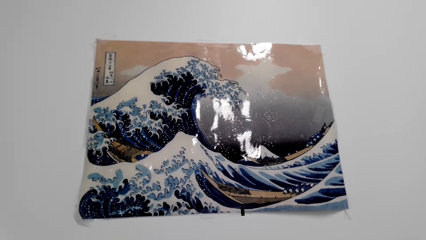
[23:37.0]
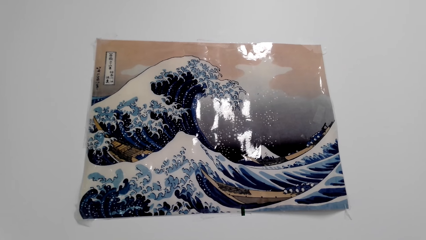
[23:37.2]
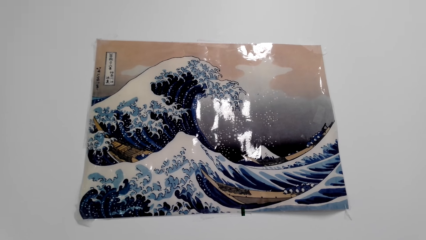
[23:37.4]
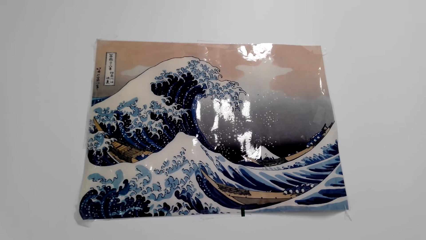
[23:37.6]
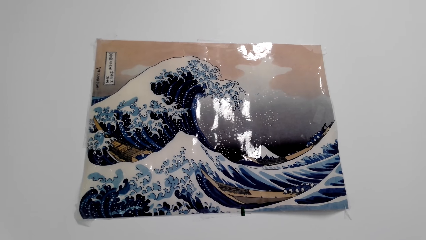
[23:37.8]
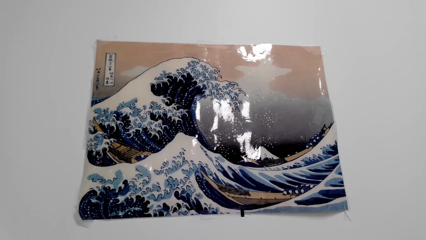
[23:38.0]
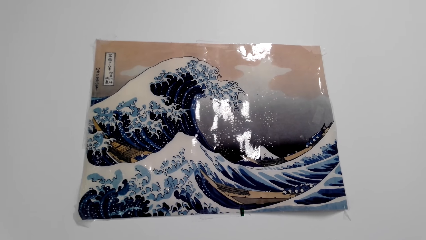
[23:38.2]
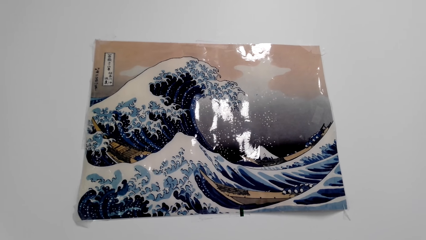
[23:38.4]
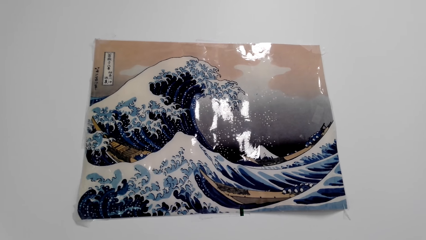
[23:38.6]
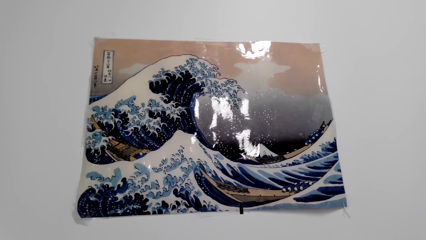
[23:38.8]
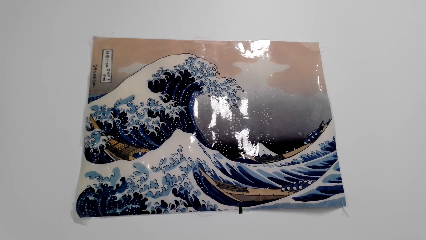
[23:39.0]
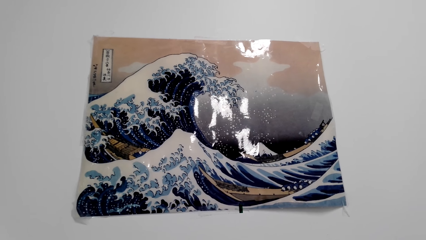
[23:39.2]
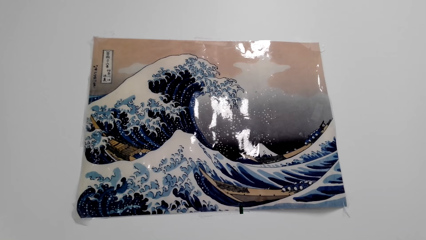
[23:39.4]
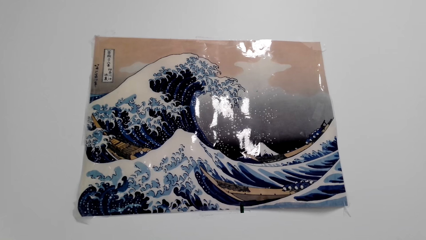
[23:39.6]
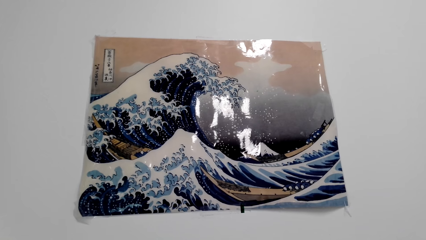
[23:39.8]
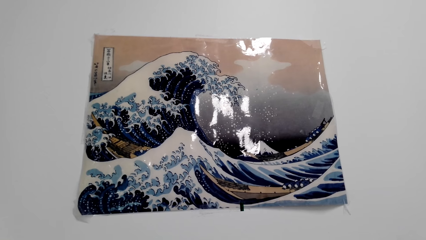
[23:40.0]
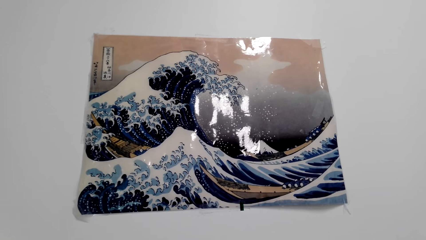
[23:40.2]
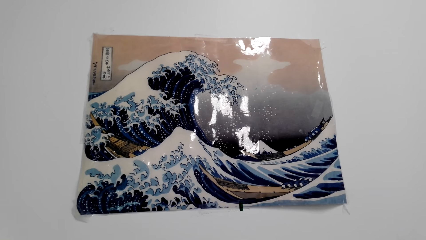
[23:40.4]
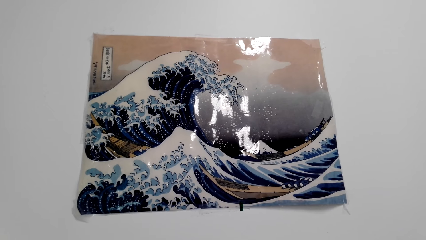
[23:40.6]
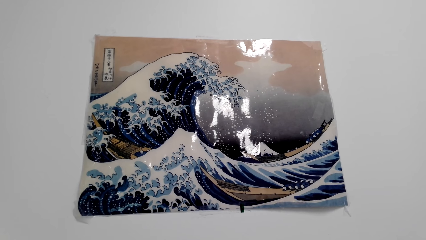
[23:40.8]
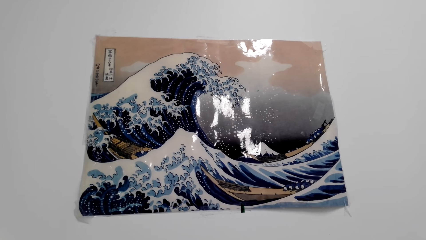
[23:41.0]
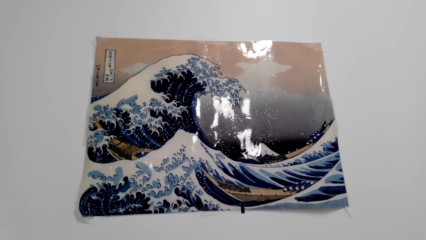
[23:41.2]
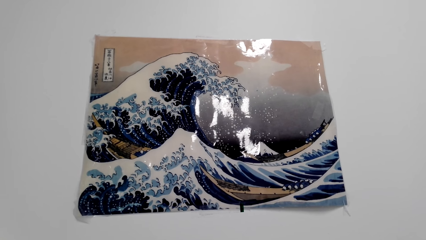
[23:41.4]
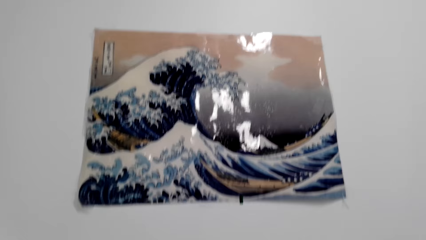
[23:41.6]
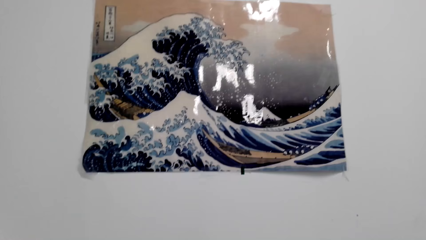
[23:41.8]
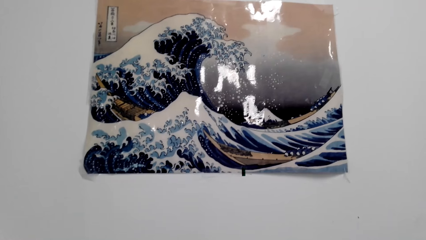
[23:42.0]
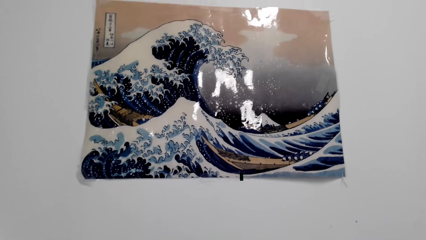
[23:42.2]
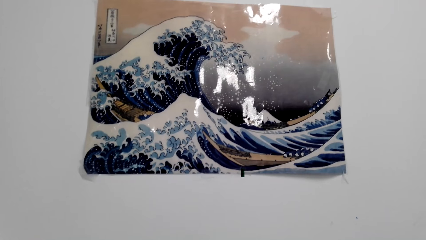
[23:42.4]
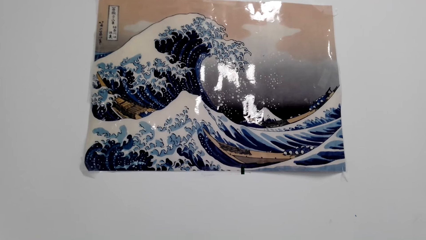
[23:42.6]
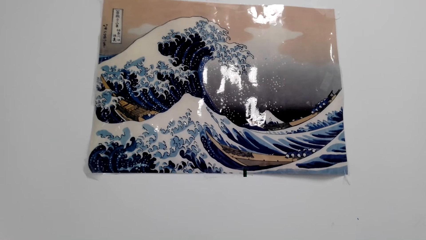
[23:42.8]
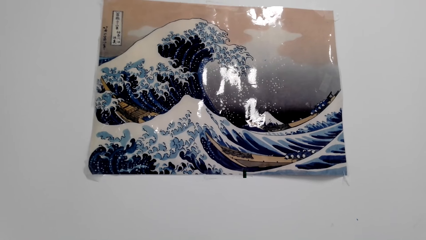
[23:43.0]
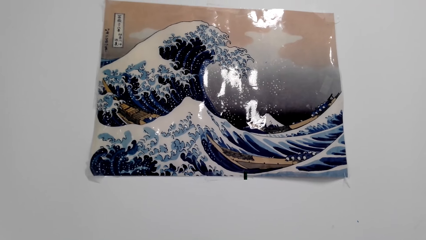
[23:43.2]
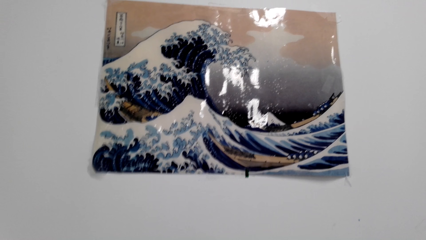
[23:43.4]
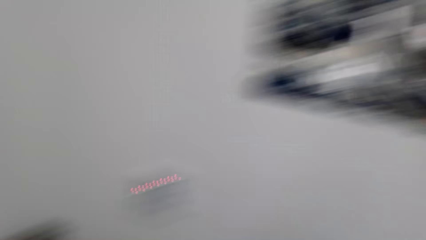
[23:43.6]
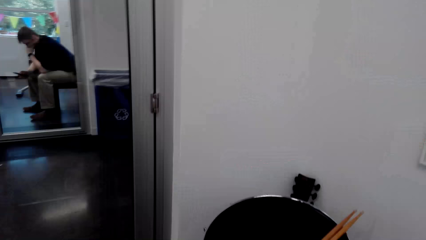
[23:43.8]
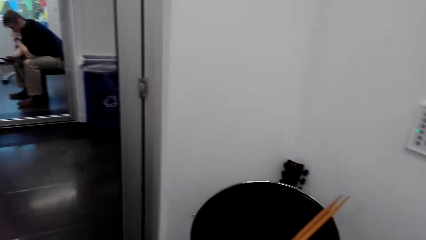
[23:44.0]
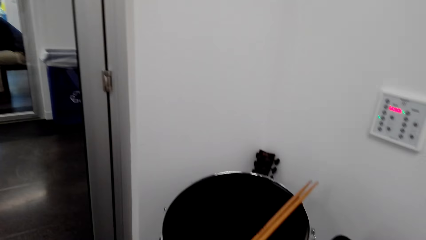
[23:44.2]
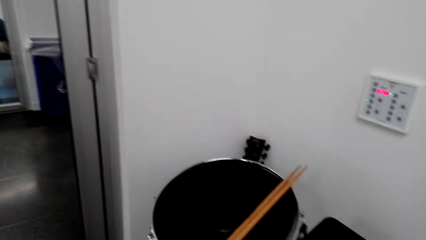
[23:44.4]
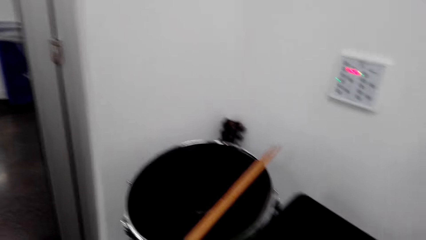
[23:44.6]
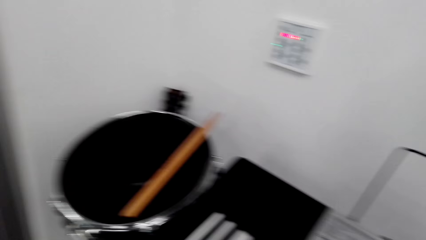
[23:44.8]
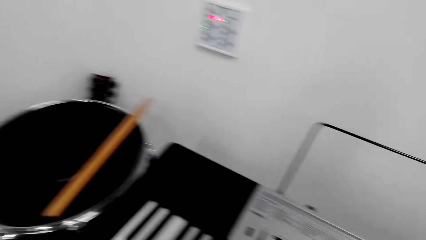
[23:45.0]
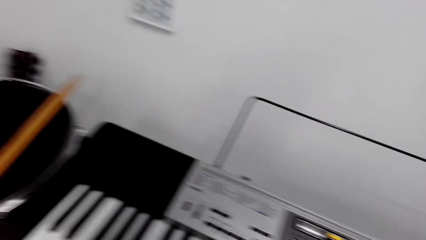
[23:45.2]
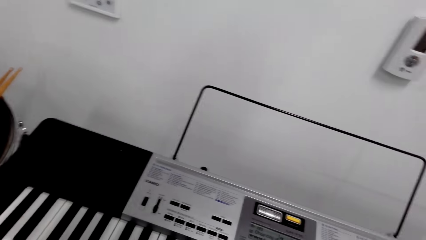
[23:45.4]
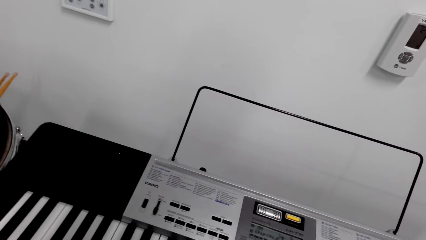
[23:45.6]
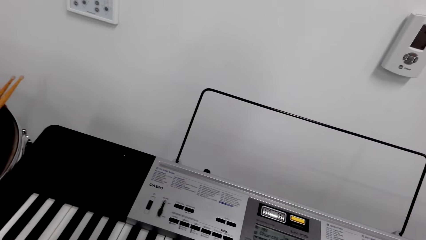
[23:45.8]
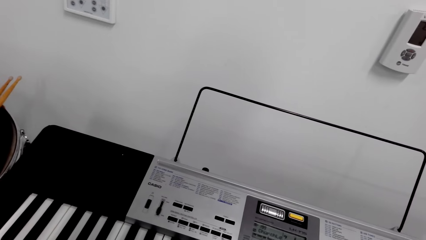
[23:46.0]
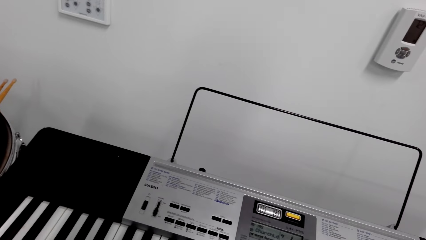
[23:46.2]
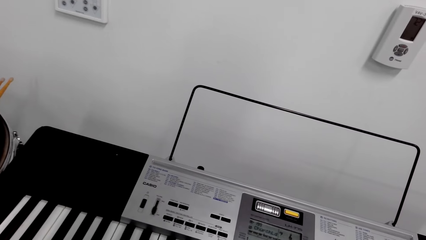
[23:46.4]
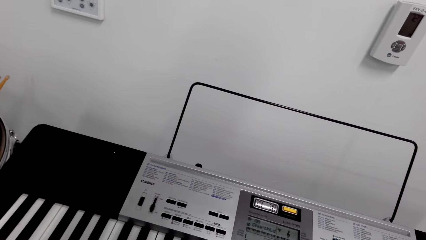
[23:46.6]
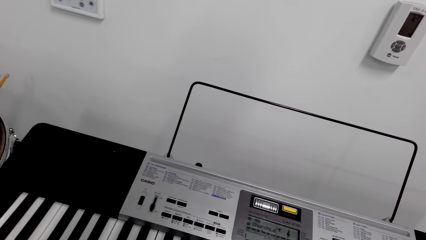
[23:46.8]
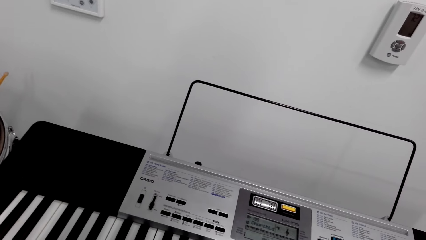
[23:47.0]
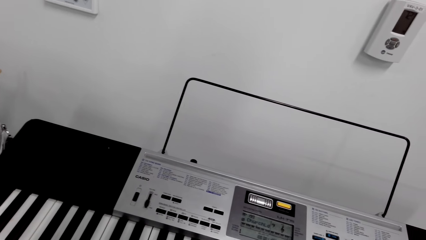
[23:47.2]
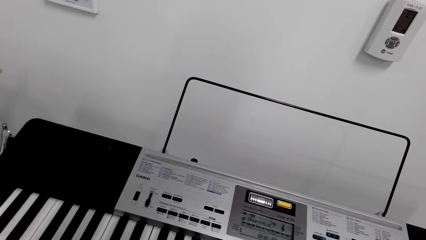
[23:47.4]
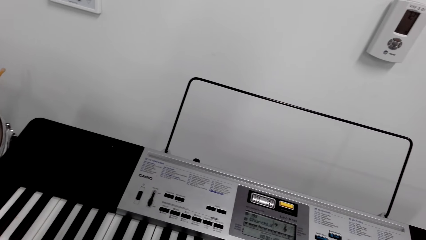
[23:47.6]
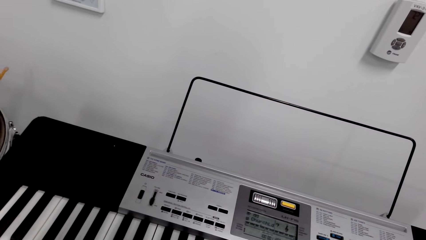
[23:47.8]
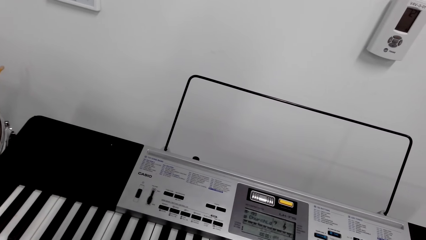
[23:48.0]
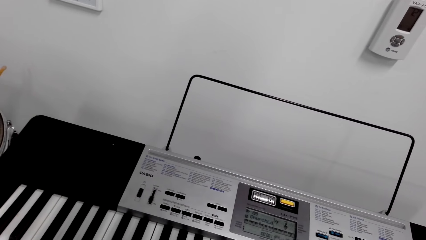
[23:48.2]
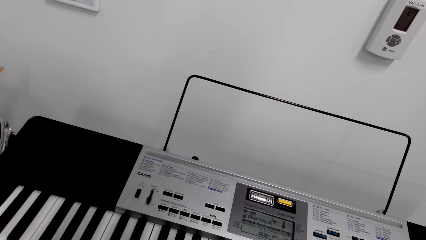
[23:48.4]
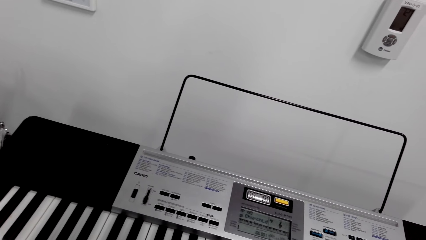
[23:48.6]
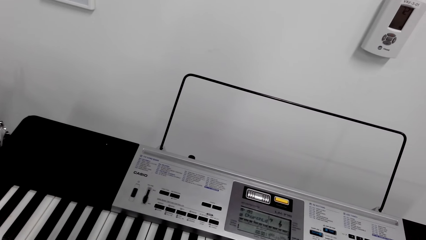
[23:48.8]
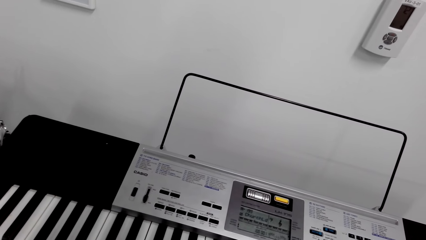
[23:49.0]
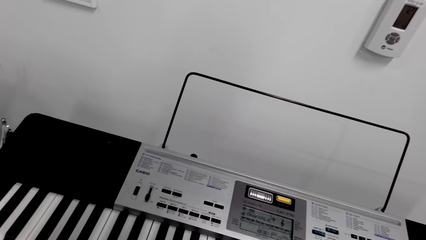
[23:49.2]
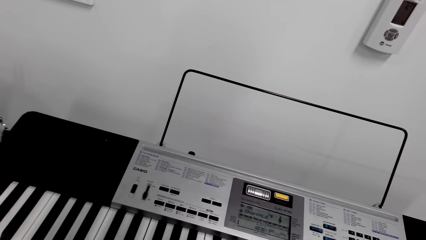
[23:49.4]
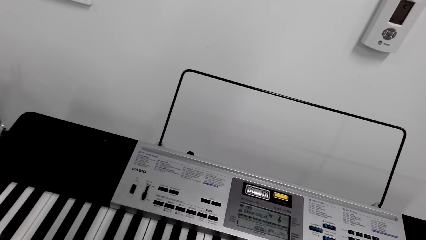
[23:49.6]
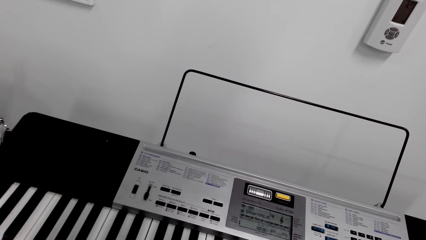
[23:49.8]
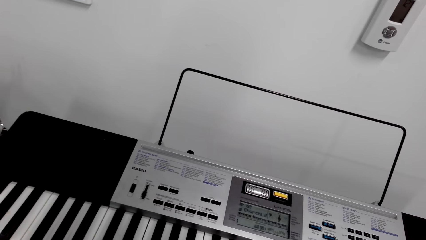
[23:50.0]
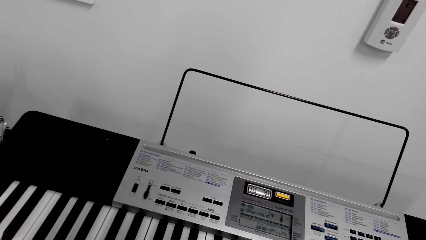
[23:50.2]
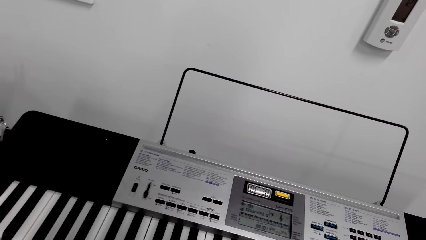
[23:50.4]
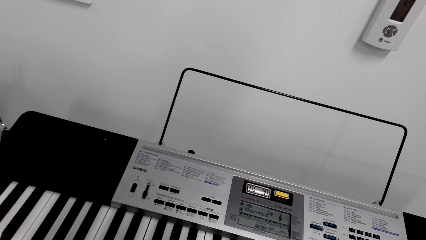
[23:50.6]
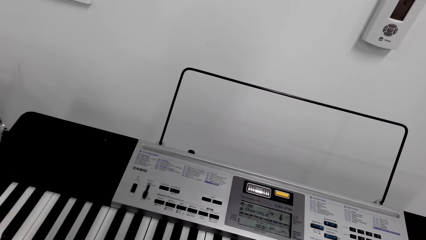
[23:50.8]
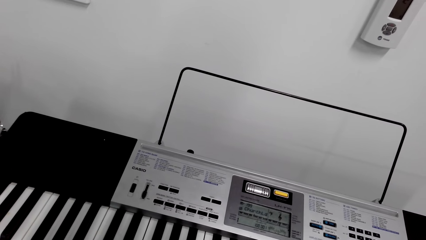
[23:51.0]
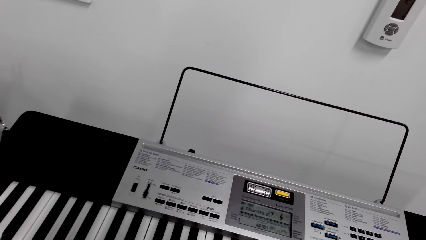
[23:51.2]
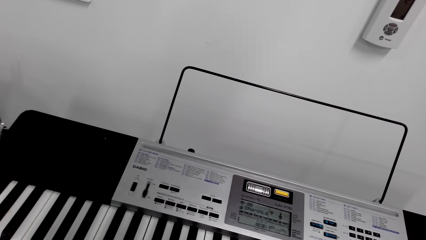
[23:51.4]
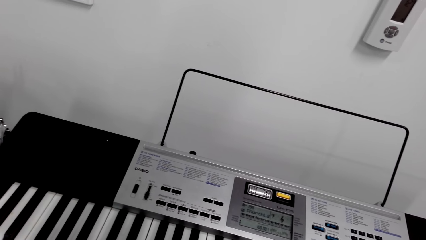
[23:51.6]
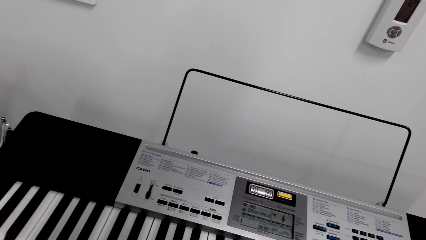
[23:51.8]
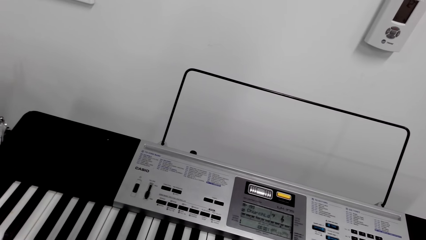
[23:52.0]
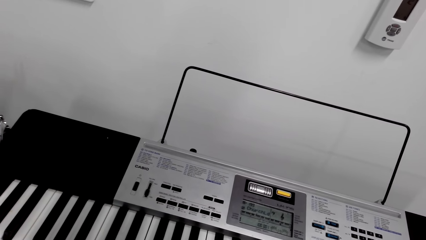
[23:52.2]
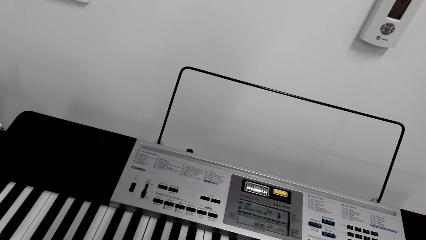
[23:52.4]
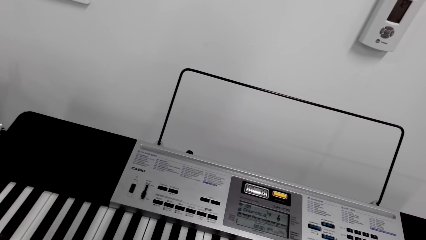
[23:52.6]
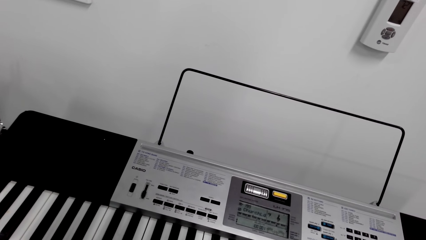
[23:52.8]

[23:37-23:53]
The camera wearer plays the piano.
